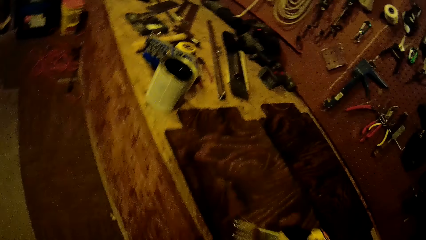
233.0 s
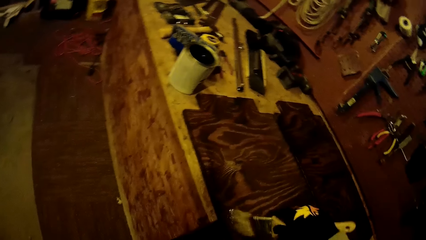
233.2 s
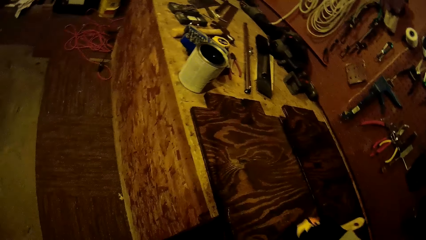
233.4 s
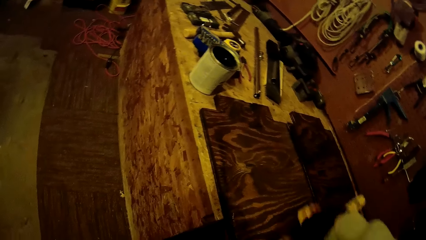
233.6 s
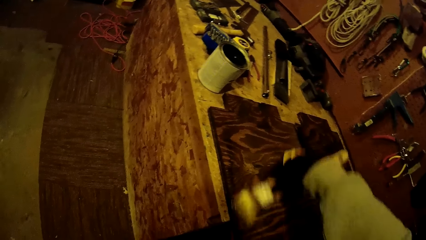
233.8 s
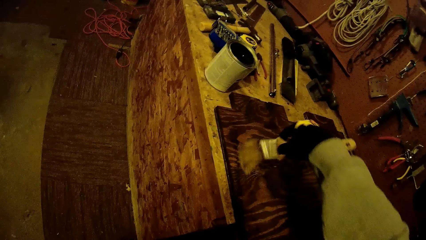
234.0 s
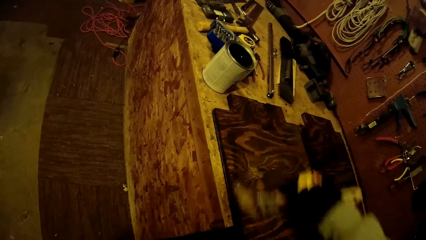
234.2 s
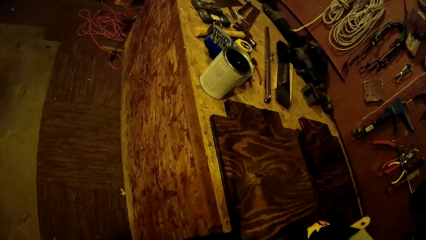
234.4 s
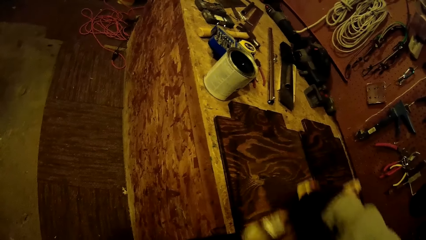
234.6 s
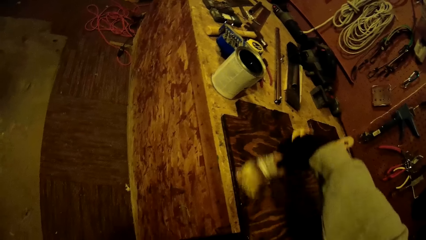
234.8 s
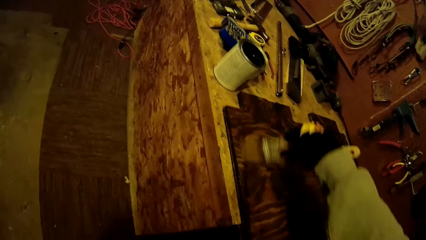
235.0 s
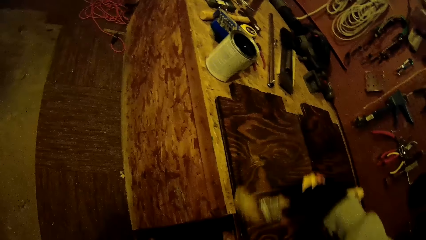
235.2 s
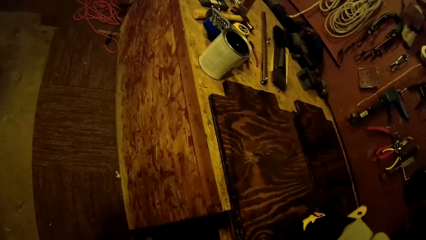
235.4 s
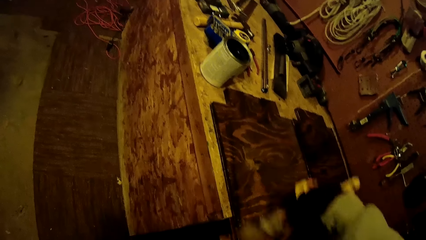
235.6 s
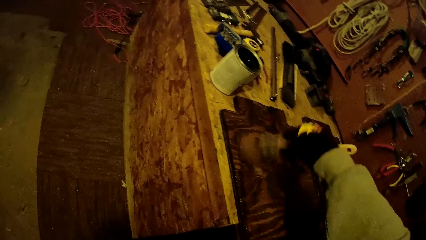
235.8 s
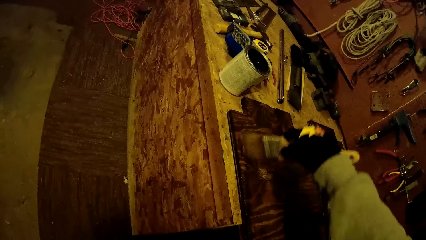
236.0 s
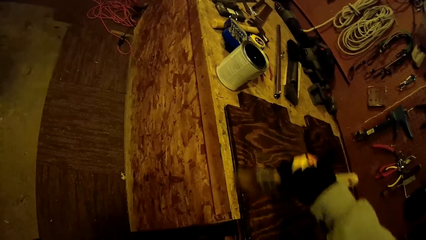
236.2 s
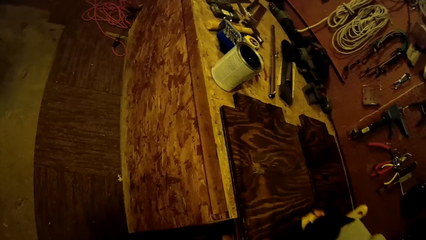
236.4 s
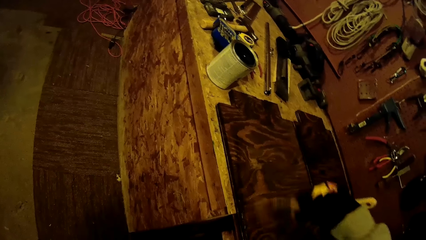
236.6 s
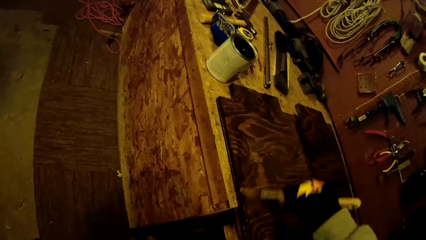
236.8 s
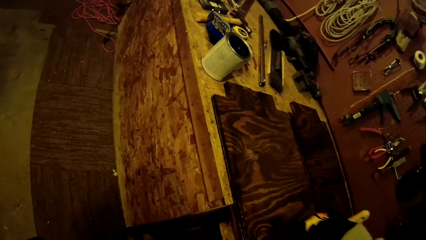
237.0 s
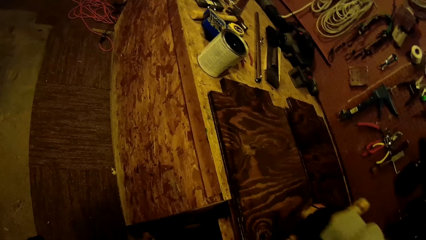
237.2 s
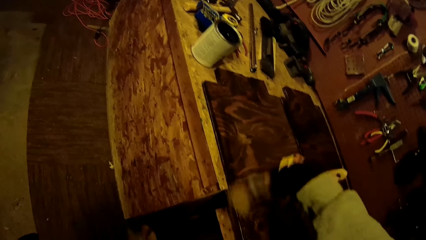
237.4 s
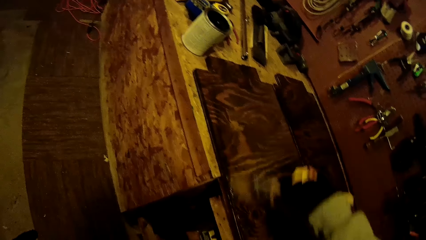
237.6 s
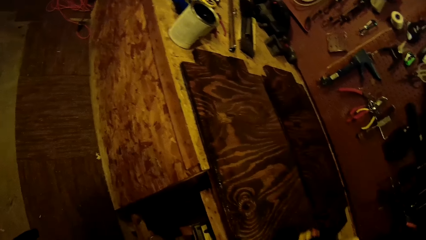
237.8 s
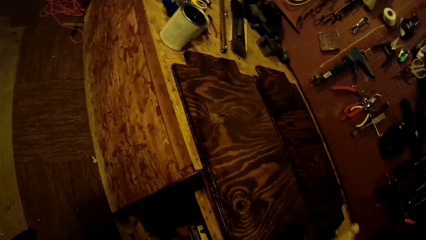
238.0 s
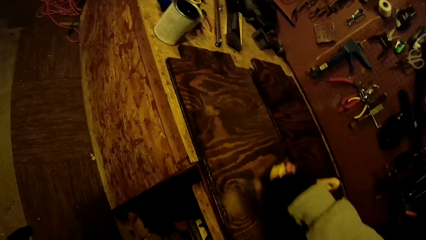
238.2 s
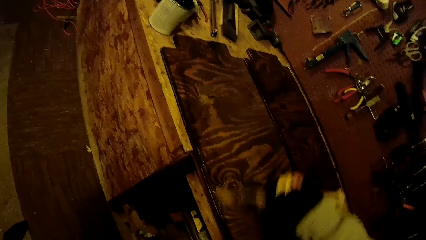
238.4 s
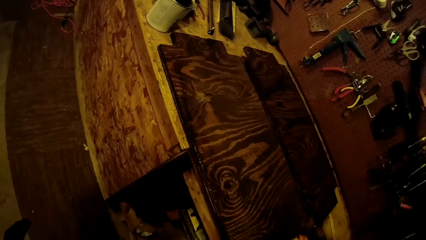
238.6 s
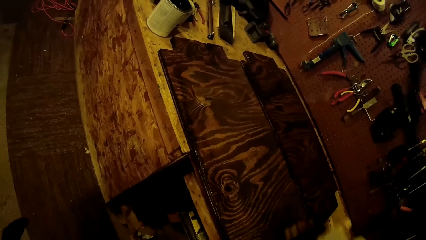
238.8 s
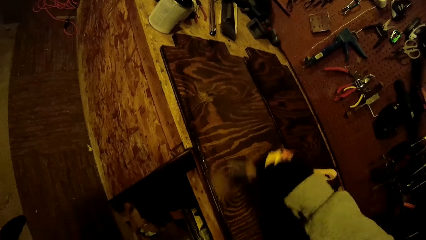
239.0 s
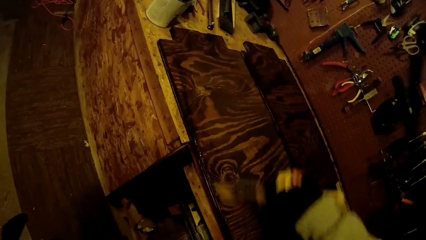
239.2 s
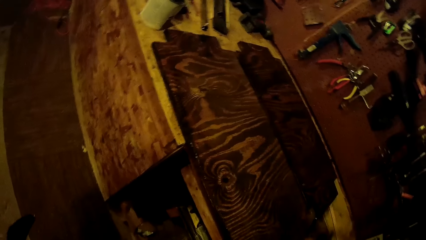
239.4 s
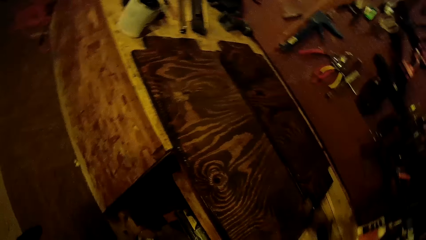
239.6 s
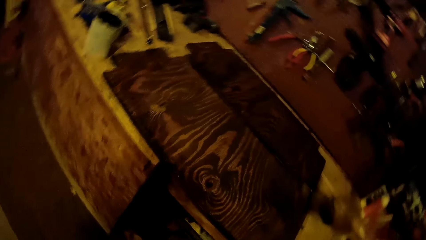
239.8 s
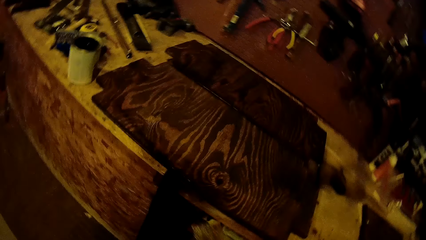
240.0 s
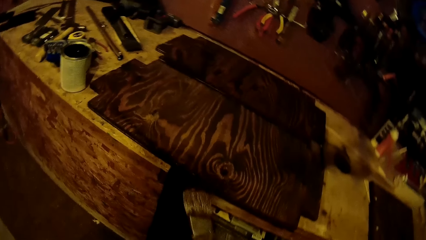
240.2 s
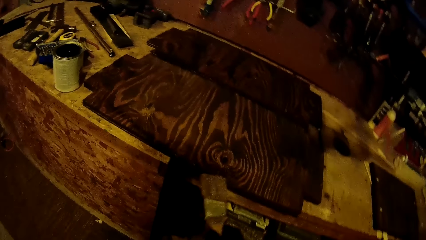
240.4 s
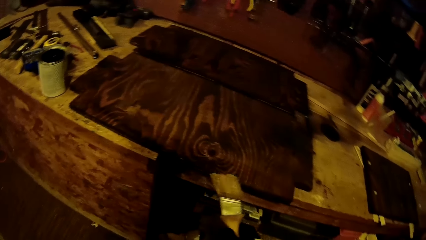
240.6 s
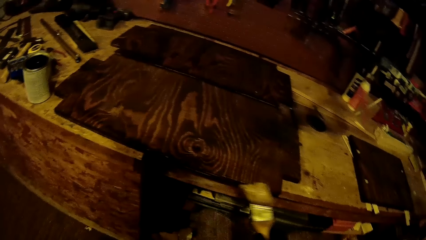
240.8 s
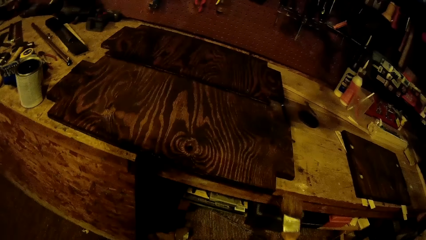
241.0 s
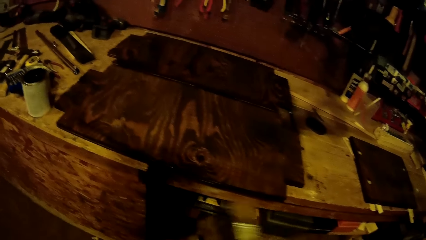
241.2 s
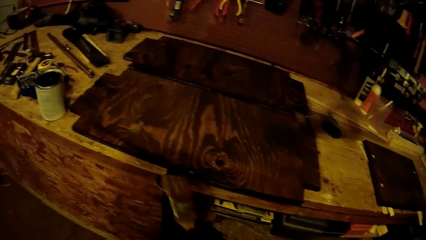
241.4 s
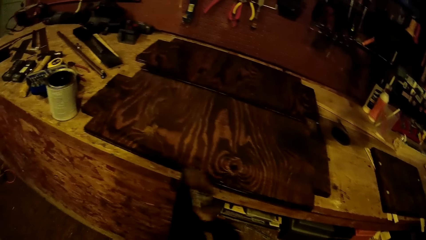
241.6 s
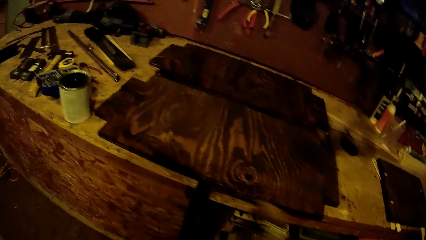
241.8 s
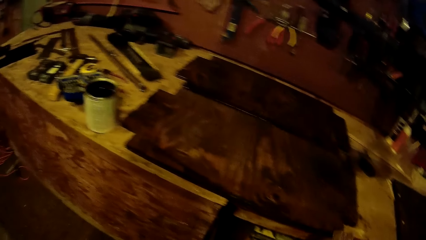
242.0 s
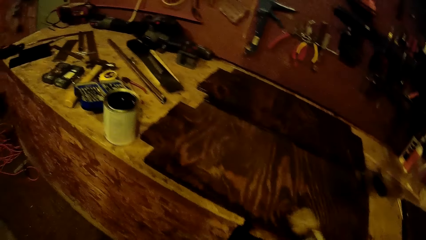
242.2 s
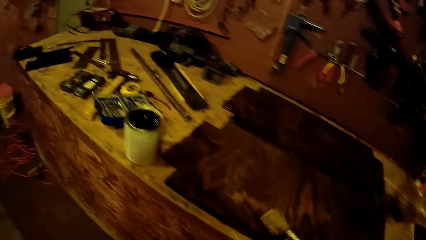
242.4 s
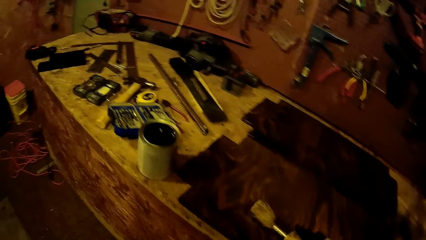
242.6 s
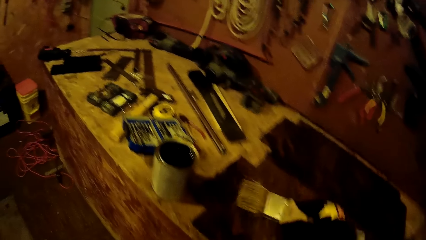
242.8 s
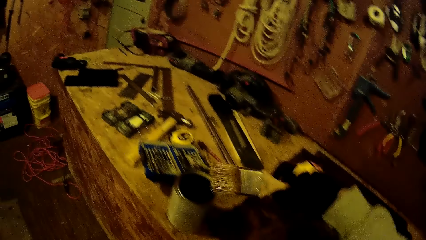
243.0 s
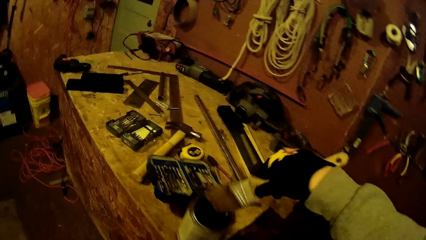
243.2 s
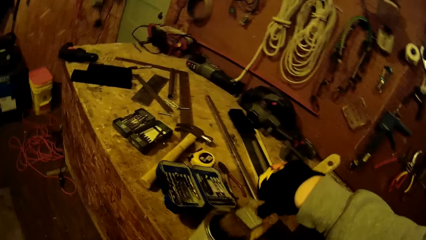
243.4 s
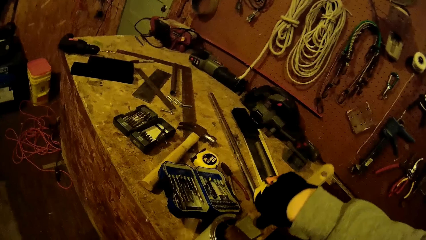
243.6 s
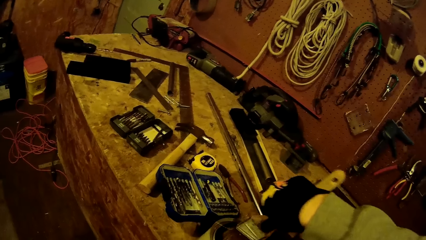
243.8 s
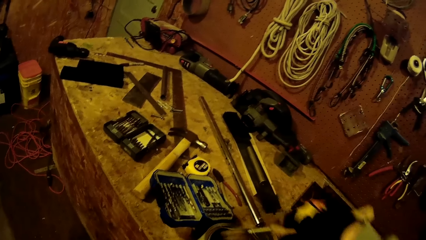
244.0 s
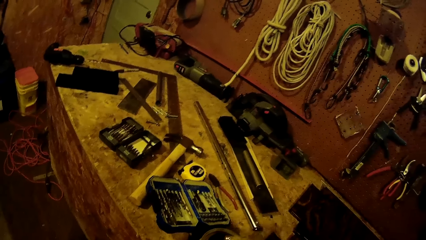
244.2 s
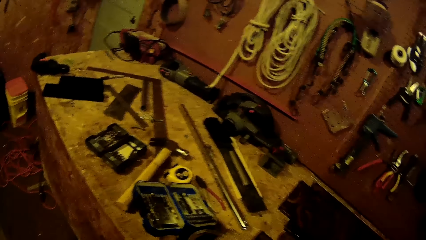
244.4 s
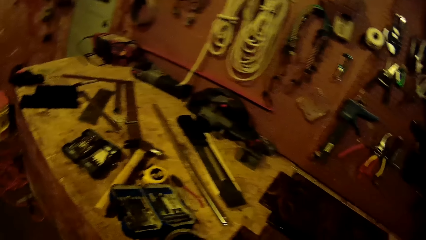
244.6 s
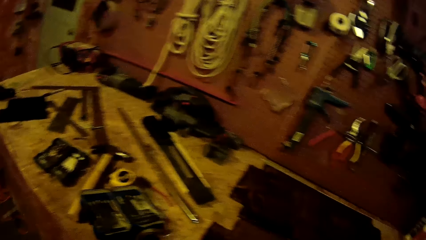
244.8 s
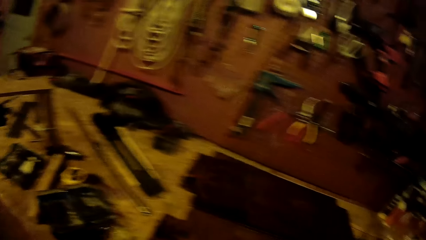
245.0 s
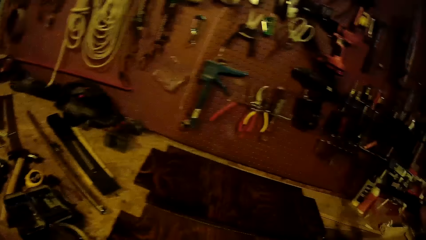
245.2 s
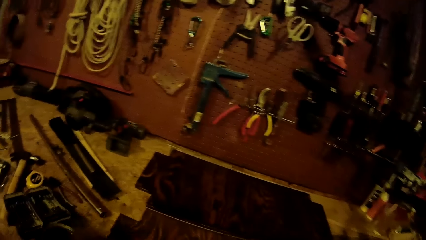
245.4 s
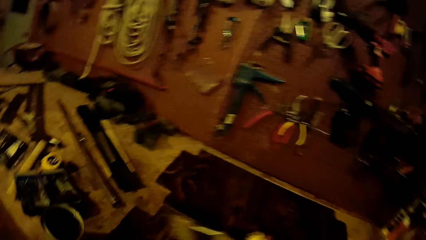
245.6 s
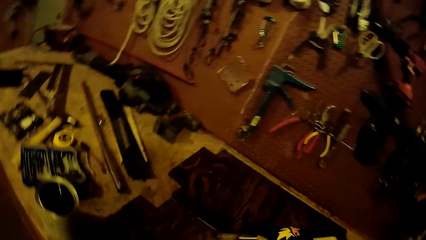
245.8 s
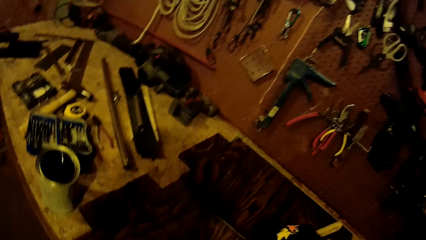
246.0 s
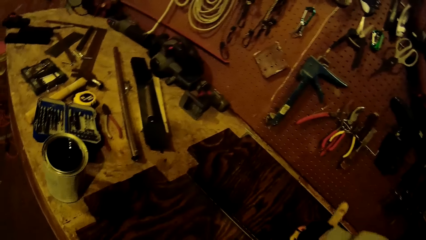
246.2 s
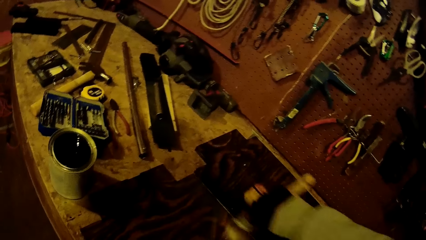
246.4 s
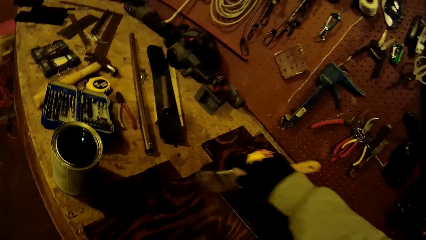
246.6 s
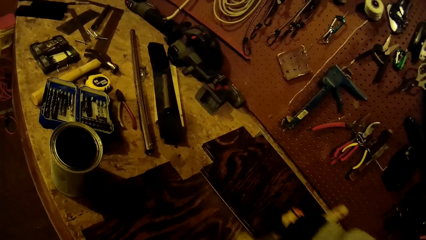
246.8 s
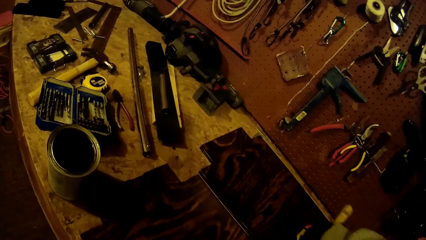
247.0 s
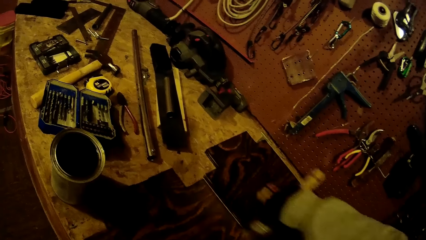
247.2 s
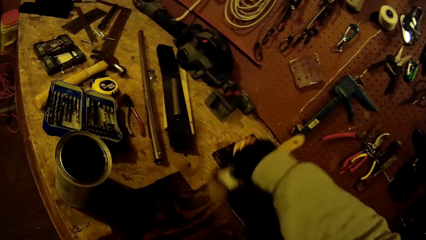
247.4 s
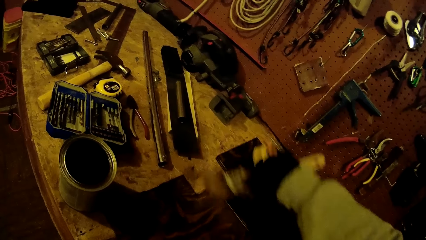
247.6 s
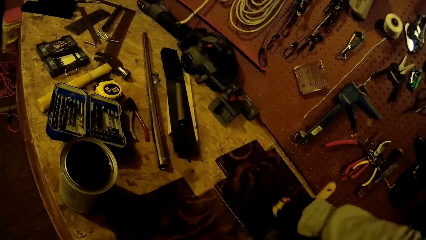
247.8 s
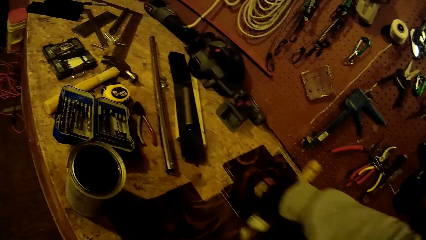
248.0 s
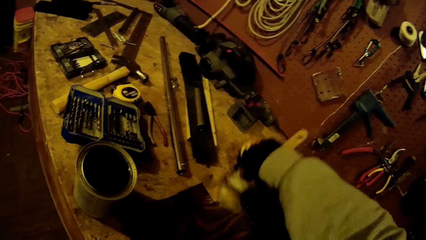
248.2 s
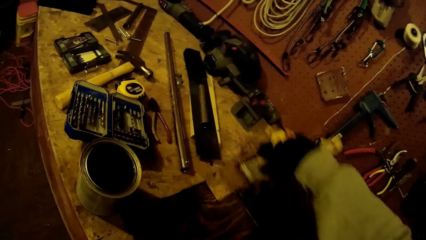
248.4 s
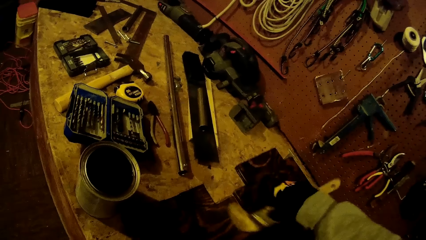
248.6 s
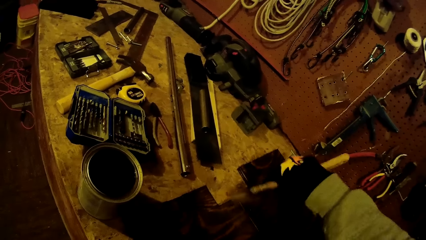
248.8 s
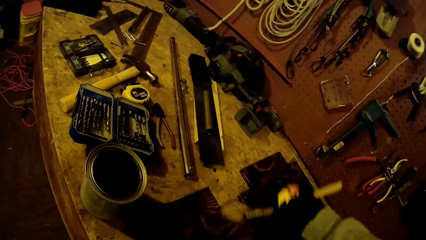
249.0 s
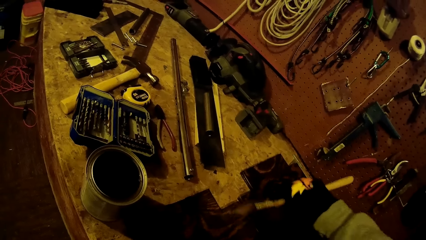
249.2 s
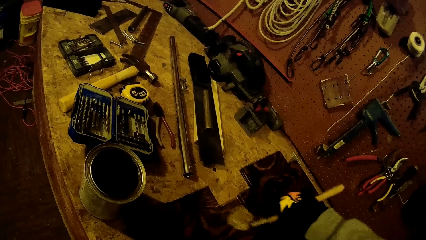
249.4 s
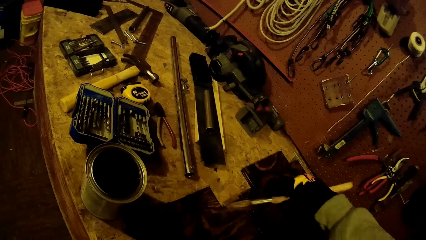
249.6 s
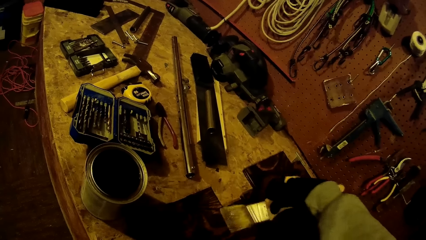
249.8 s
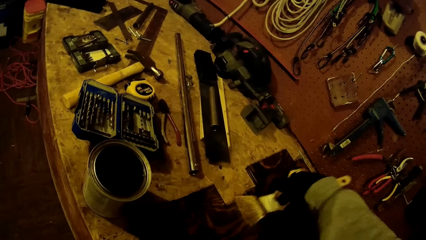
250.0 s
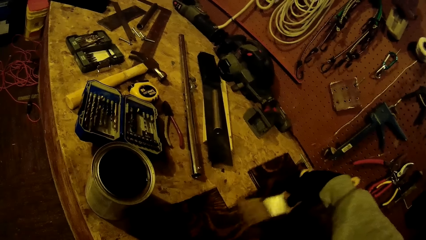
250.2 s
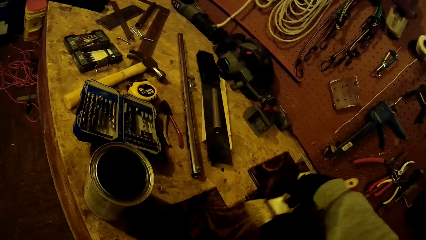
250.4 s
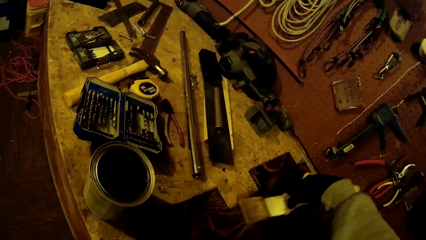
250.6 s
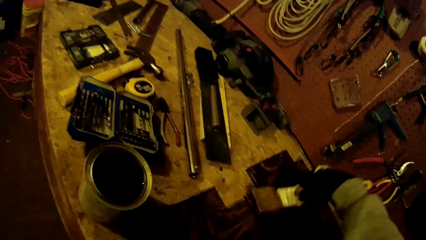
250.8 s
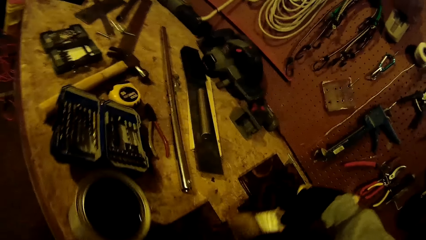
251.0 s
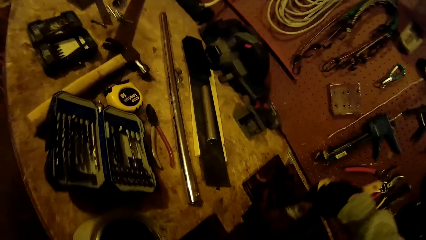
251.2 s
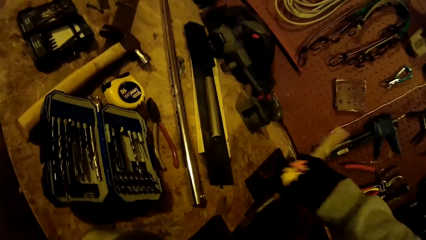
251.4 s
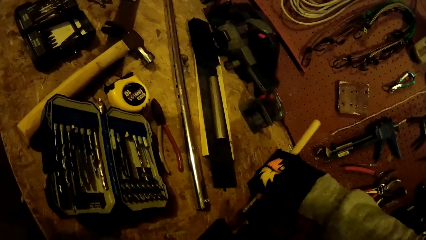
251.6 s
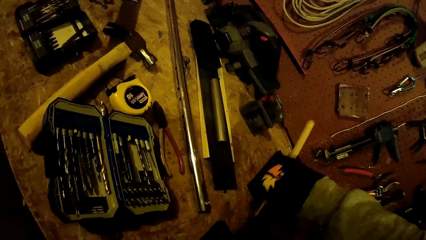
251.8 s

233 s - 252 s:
The camera wearer paints the wooden board on the worktable with the paintbrush in his gloved right hand. He dips the paintbrush in the can of paint on the worktable with his gloved right hand. He paints the wooden board on the worktable with the paintbrush in his gloved right hand.
